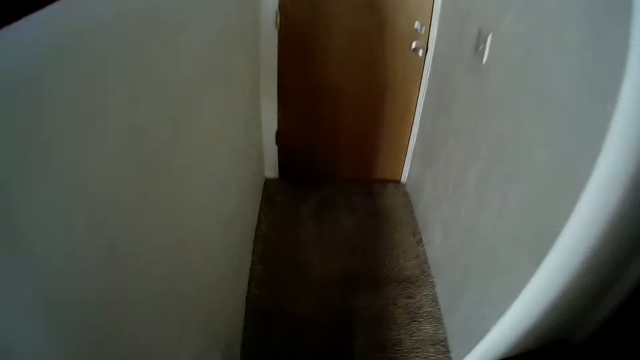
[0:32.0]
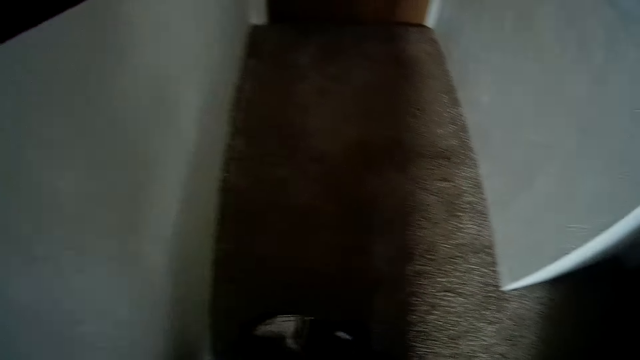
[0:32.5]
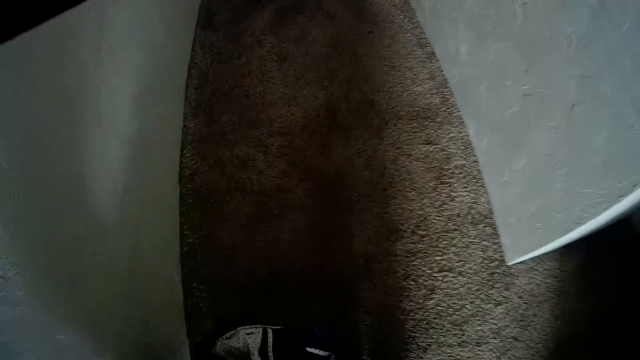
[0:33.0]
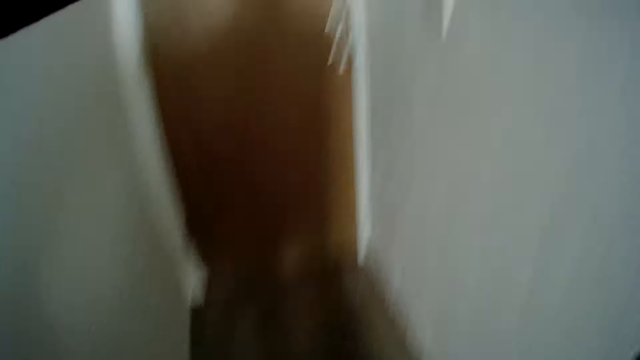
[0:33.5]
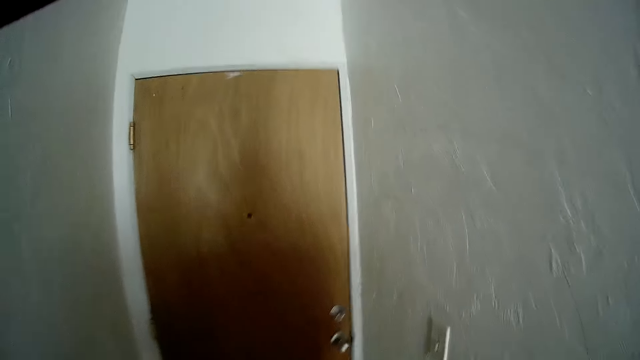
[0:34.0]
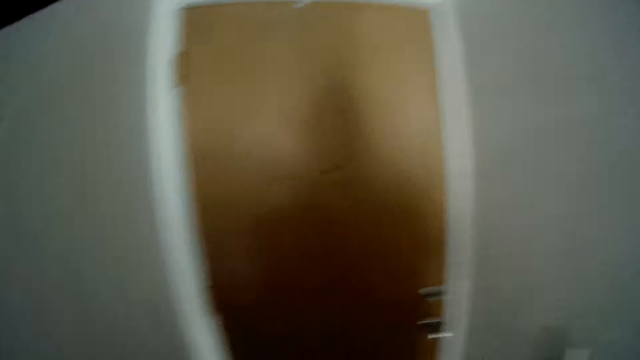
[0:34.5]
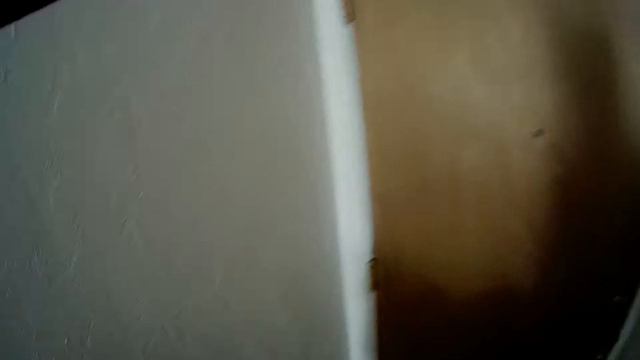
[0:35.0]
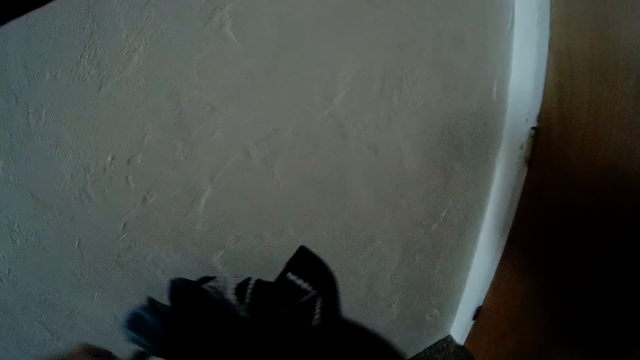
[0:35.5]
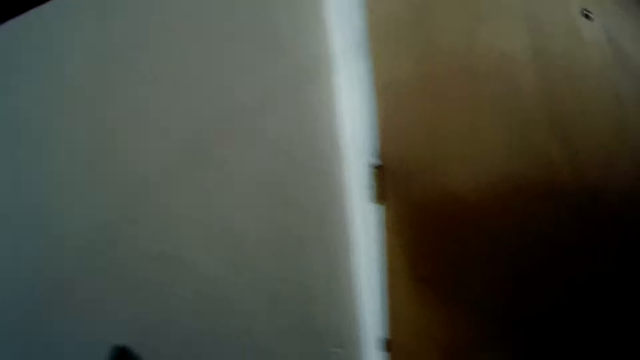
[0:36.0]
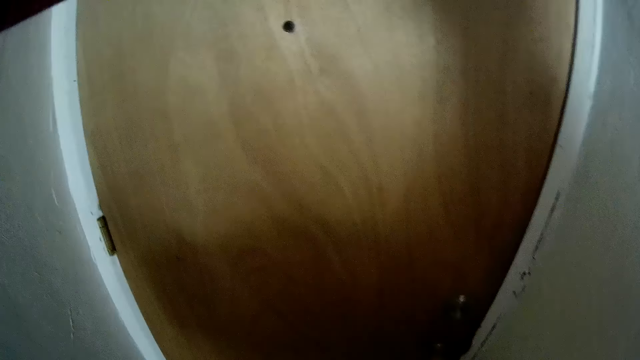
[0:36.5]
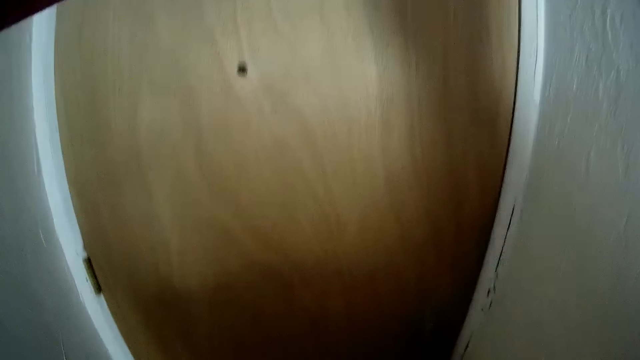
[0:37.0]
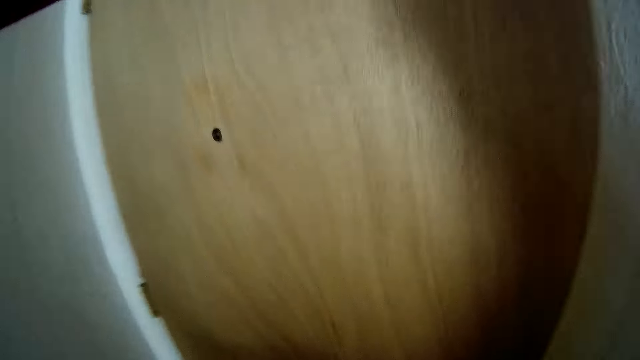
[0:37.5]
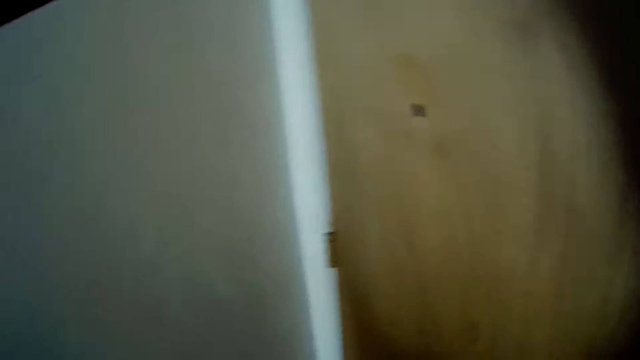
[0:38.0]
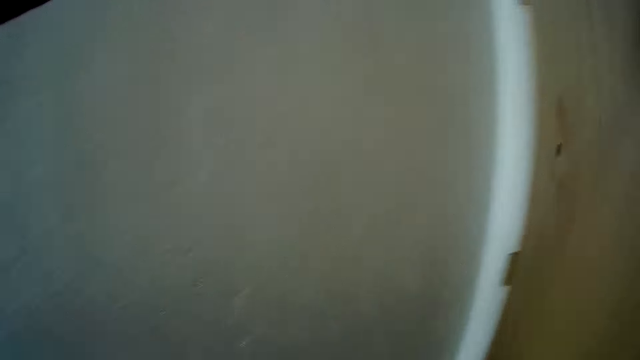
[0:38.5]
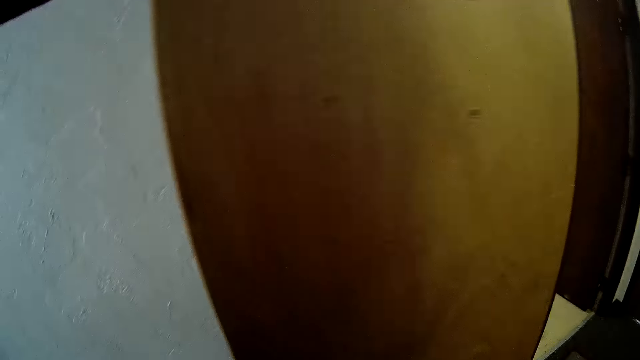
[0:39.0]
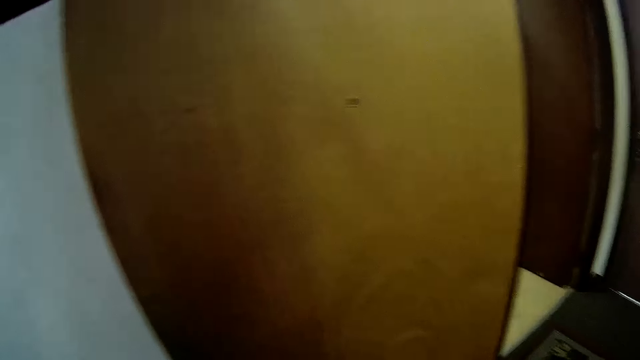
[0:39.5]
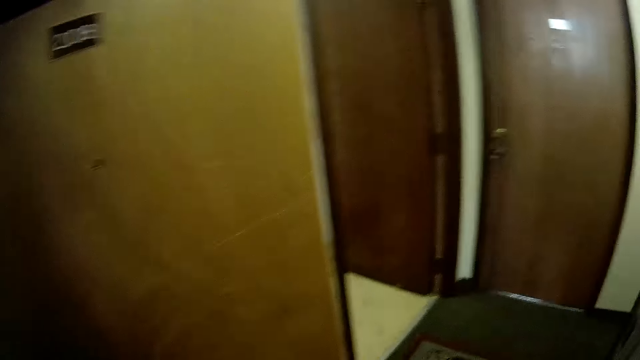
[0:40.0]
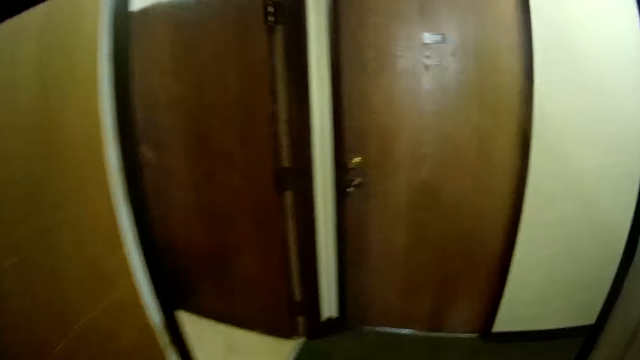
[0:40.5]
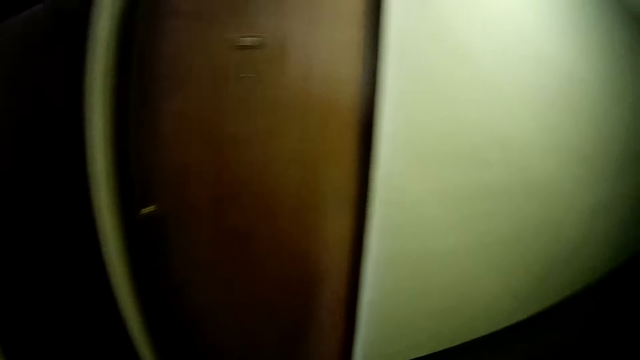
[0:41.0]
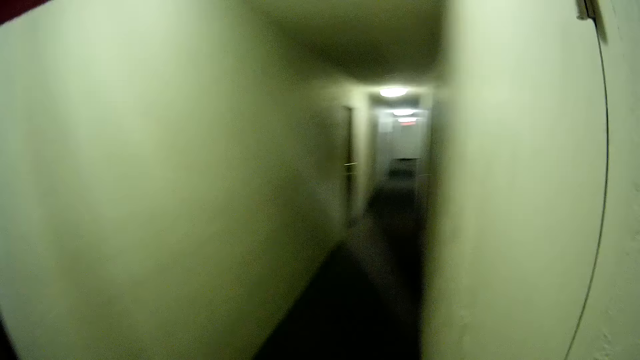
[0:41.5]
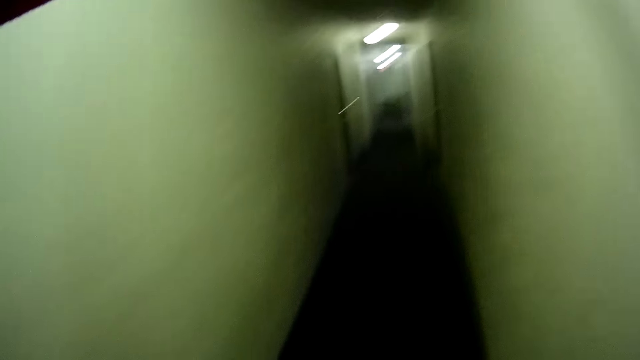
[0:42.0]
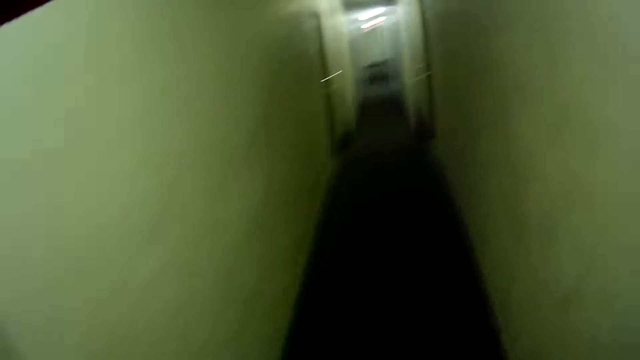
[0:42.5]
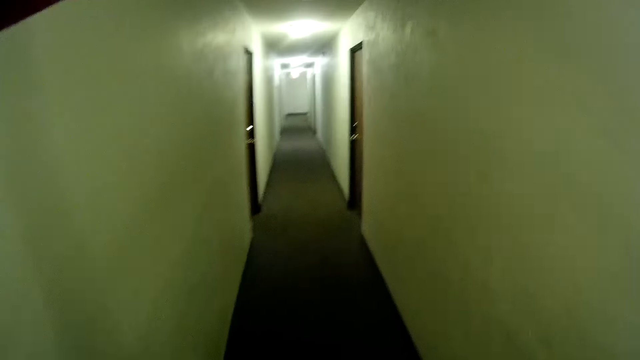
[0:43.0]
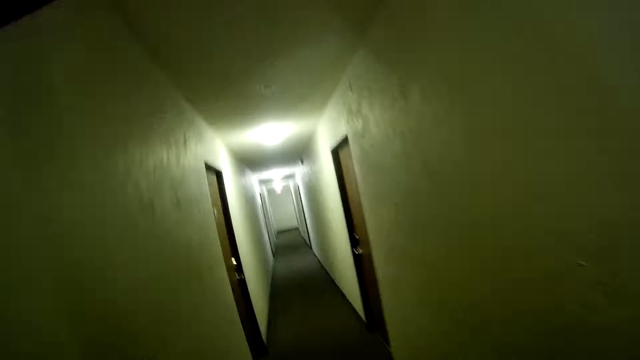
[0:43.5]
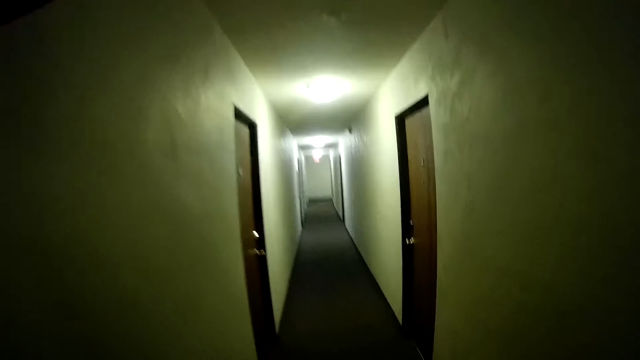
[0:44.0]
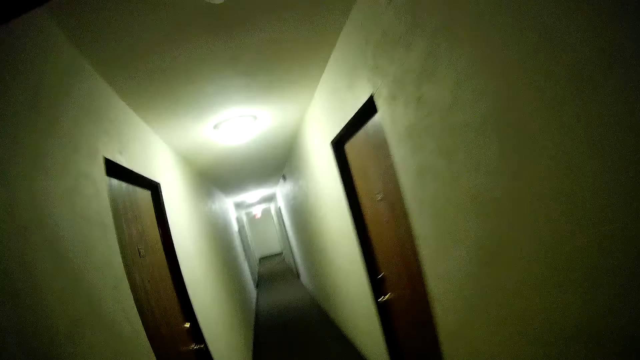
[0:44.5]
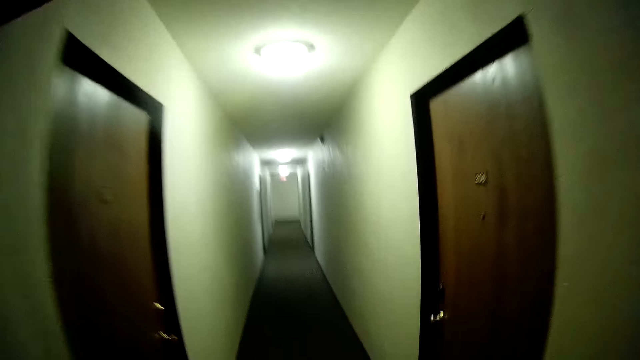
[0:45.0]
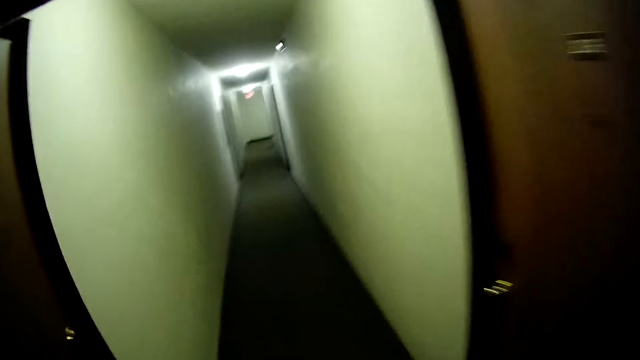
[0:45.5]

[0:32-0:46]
The camera wearer picks up the plastic bin of clothes from the floor with his hands. He walks around the house. He opens a door with his right hand. He walks around the house. He walks along a corridor.

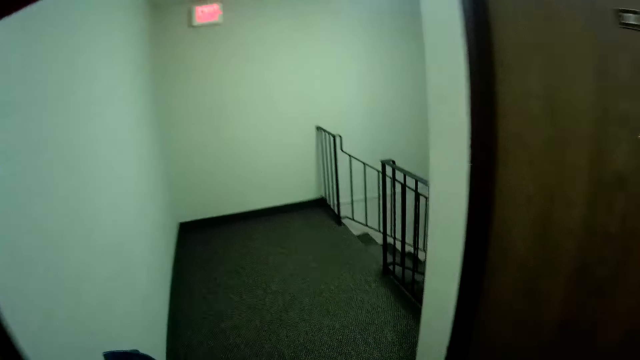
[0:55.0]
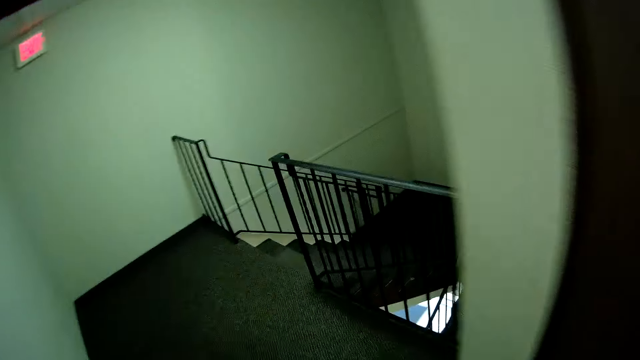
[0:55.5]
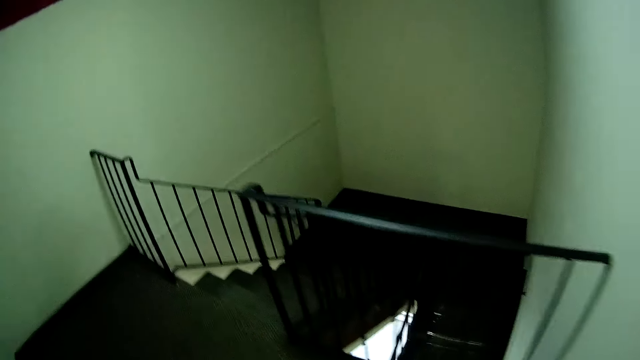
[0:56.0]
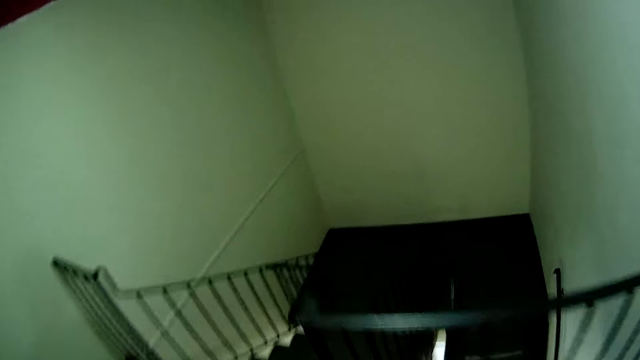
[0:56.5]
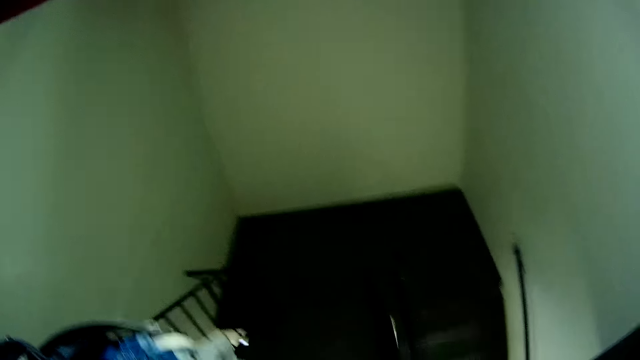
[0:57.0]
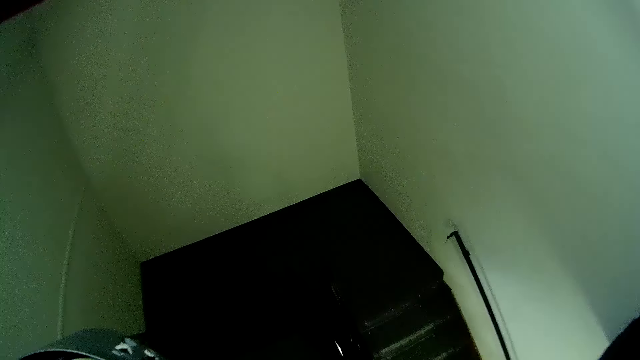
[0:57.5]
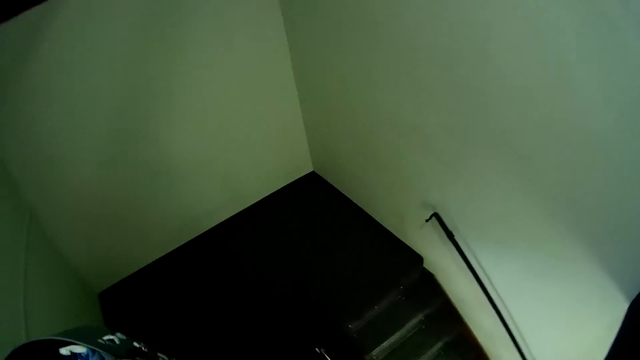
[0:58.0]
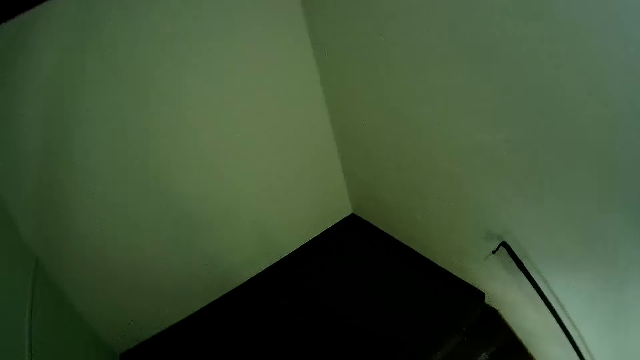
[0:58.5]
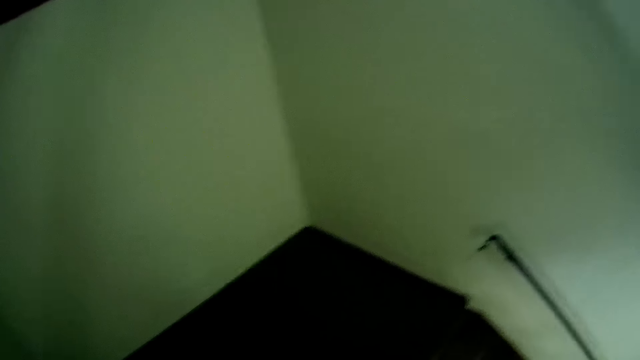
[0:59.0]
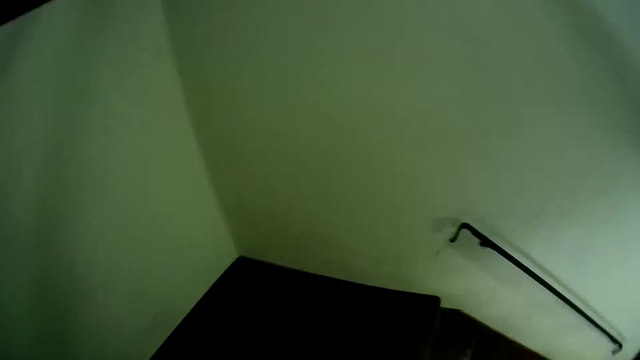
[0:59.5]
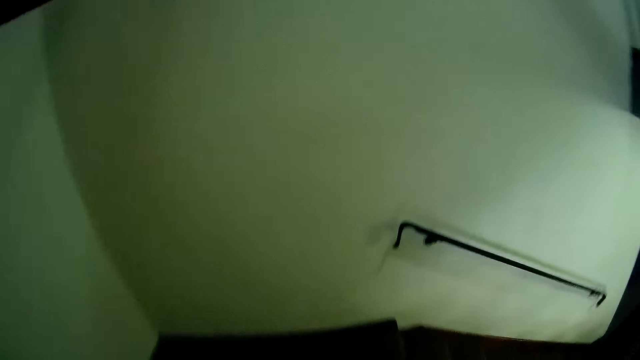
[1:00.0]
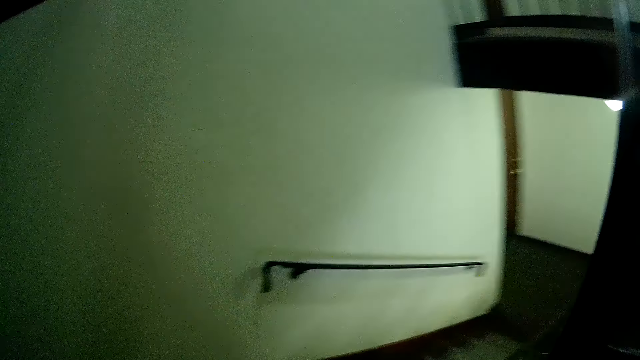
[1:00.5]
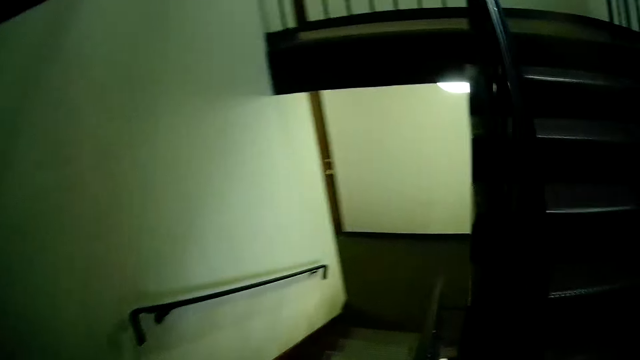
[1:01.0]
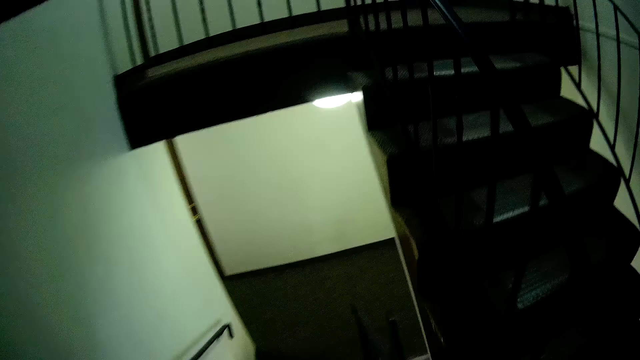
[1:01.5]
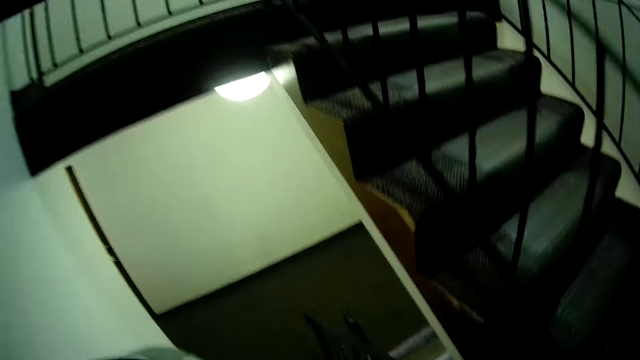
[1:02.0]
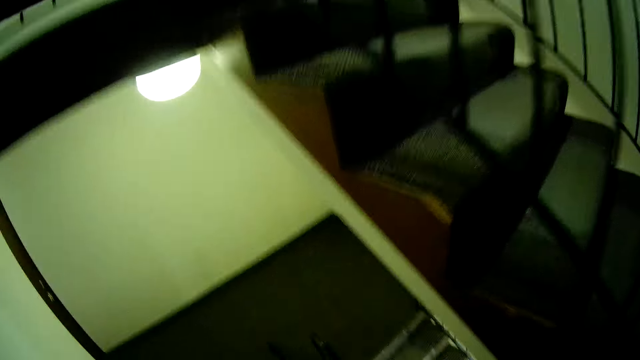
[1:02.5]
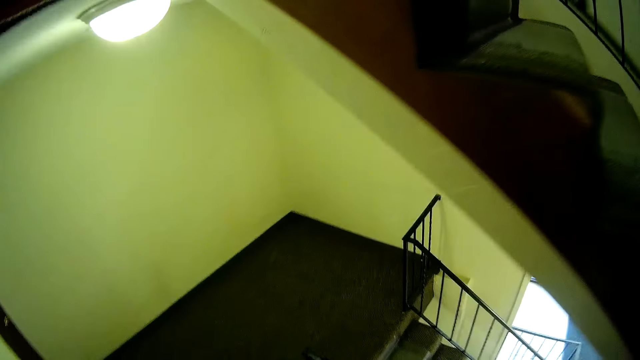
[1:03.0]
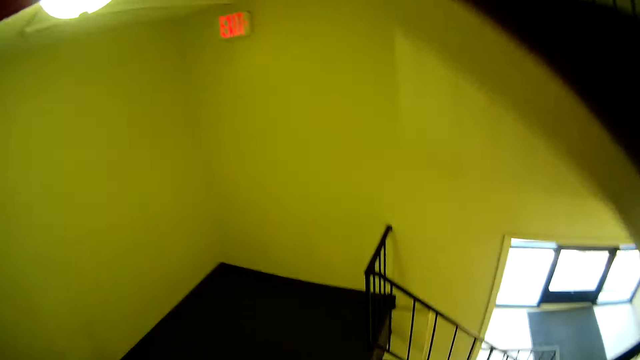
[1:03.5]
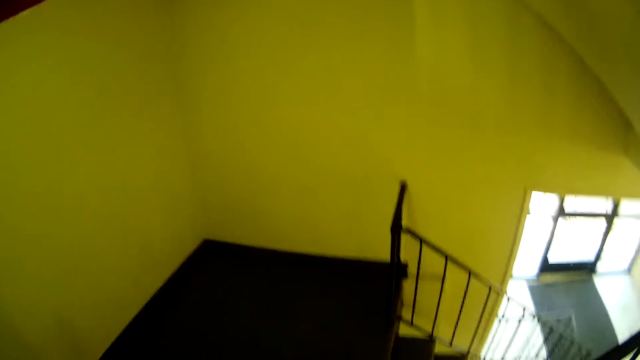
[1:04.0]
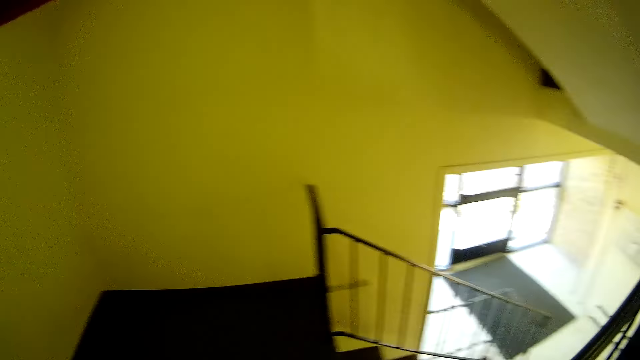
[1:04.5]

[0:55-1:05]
The camera wearer walks down a stairway.
